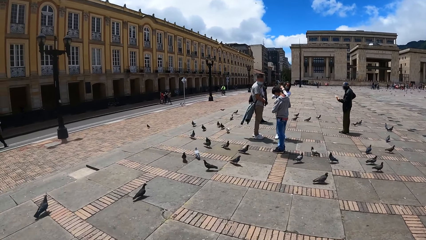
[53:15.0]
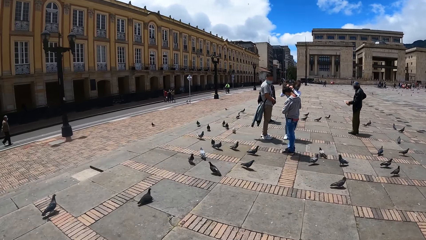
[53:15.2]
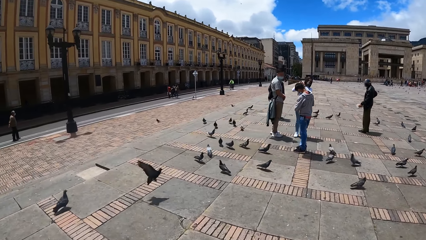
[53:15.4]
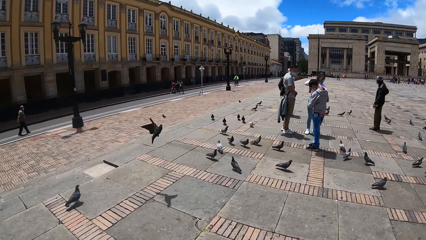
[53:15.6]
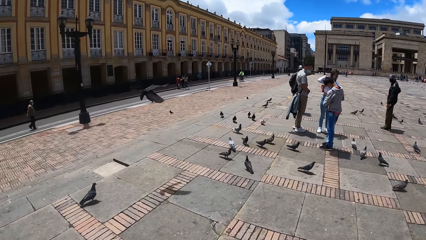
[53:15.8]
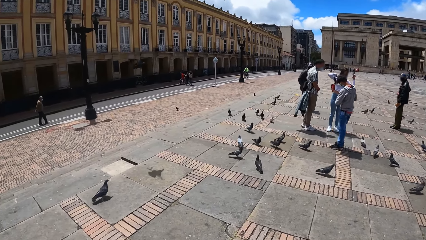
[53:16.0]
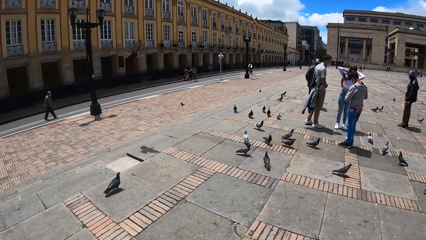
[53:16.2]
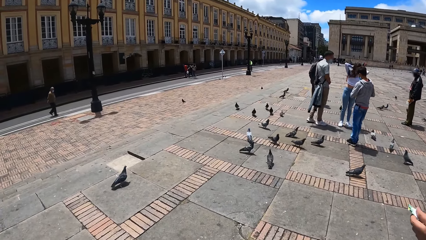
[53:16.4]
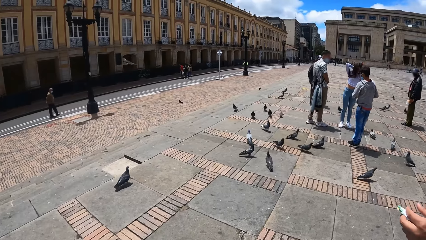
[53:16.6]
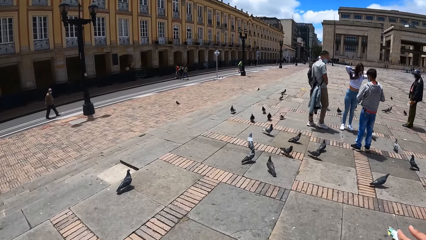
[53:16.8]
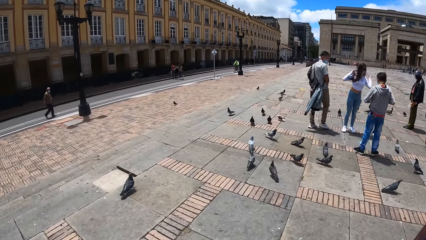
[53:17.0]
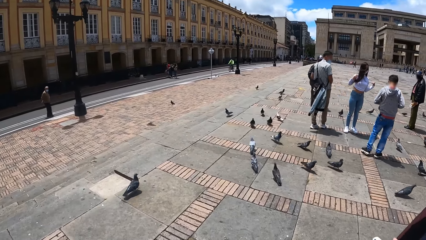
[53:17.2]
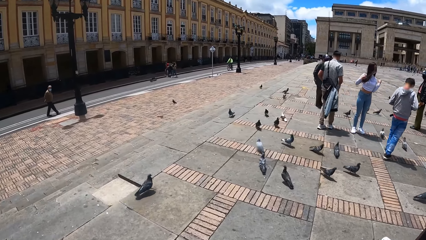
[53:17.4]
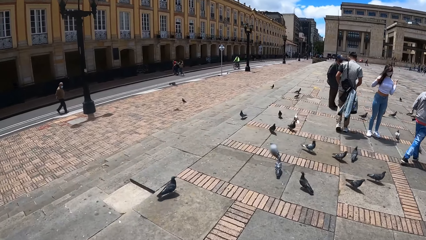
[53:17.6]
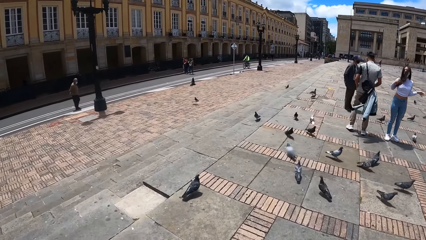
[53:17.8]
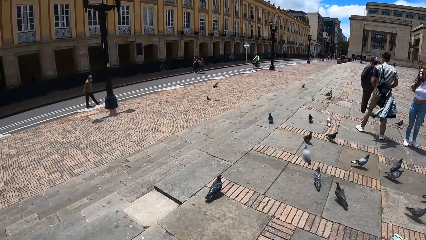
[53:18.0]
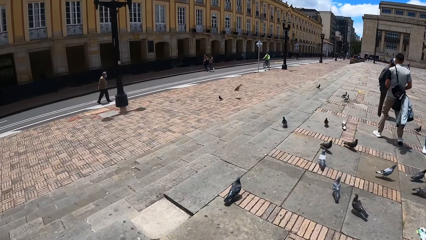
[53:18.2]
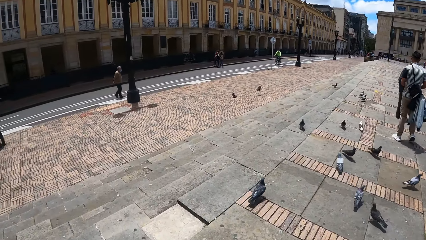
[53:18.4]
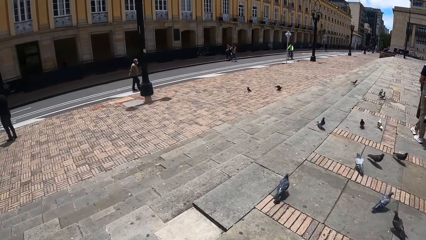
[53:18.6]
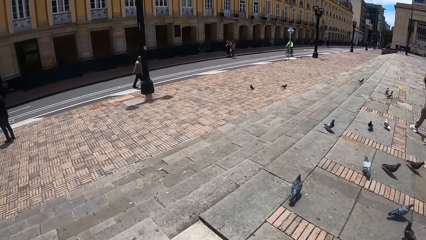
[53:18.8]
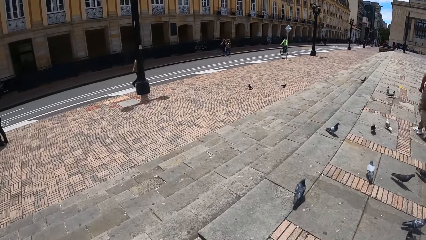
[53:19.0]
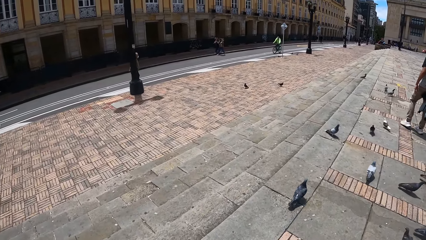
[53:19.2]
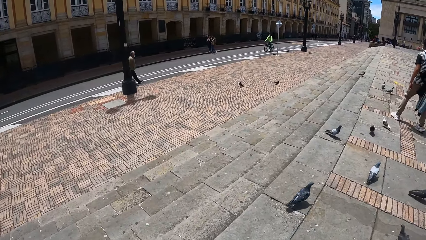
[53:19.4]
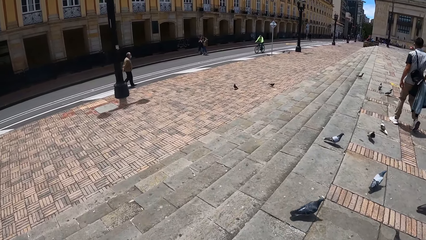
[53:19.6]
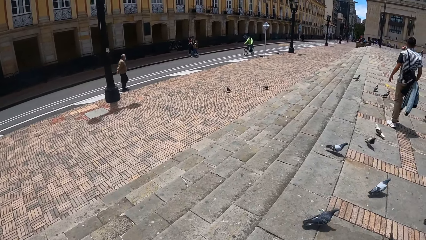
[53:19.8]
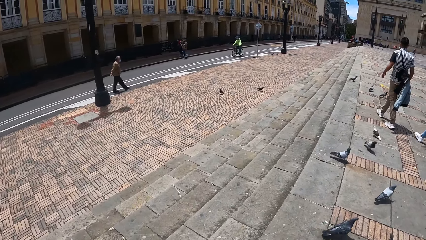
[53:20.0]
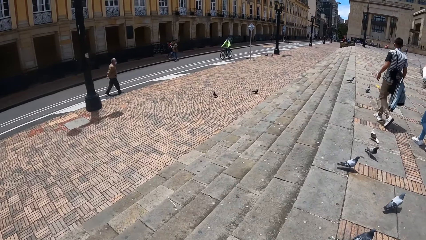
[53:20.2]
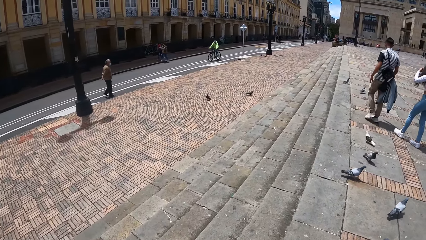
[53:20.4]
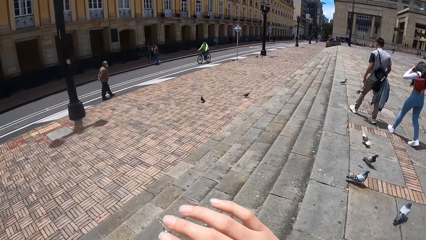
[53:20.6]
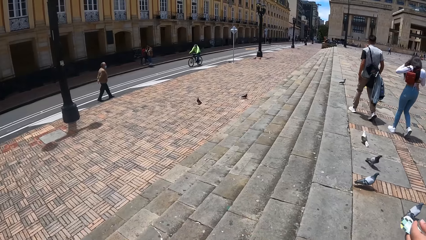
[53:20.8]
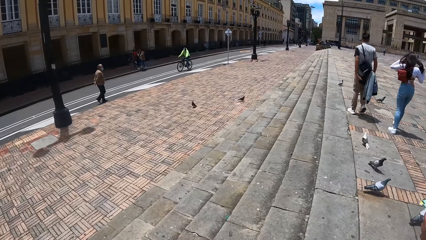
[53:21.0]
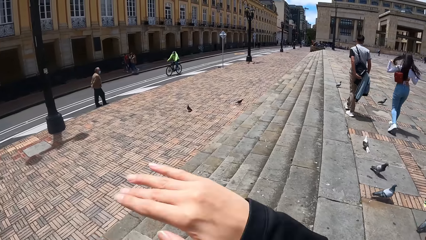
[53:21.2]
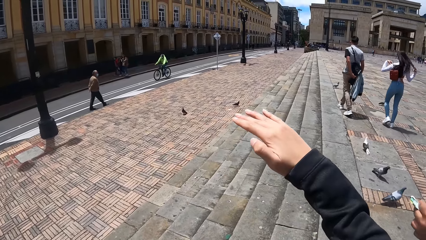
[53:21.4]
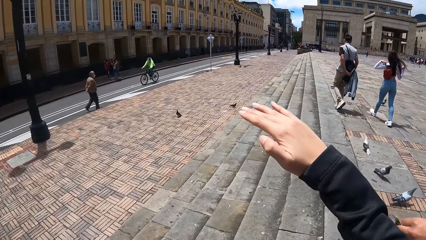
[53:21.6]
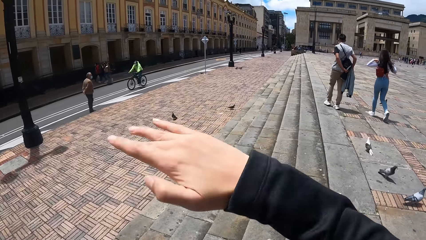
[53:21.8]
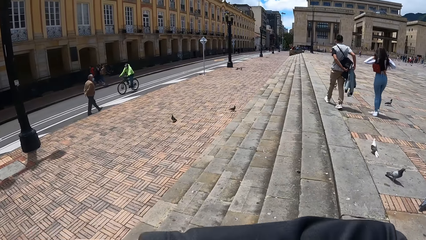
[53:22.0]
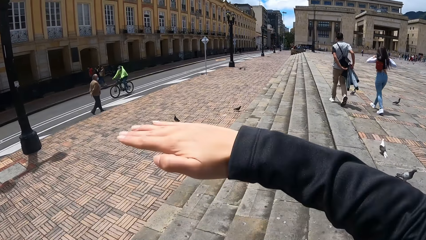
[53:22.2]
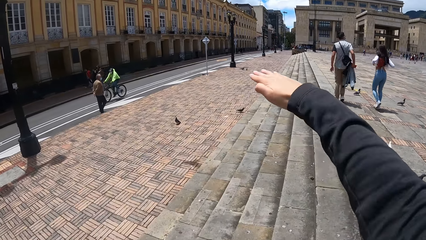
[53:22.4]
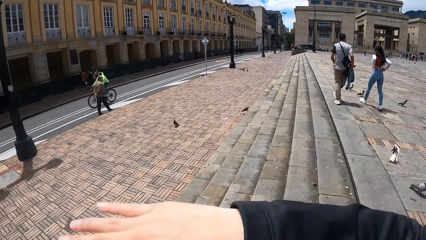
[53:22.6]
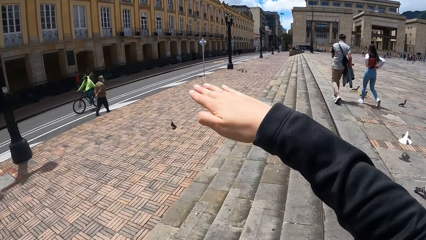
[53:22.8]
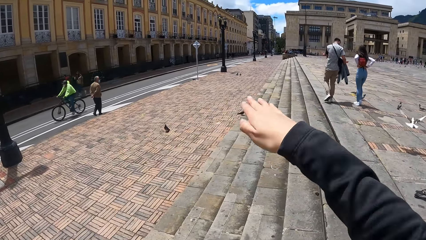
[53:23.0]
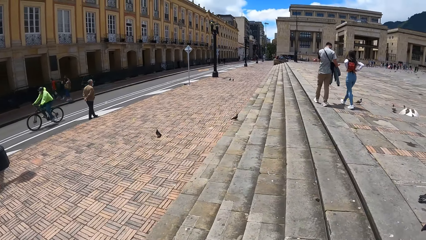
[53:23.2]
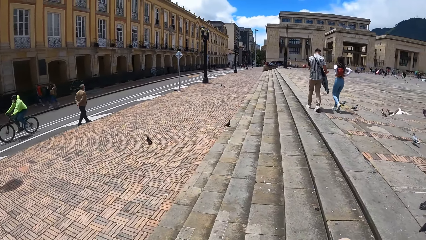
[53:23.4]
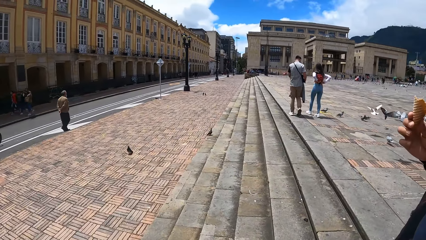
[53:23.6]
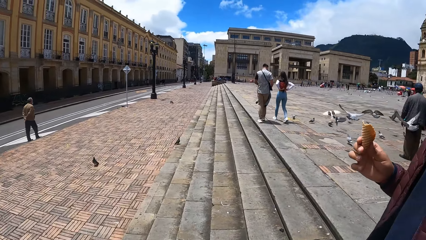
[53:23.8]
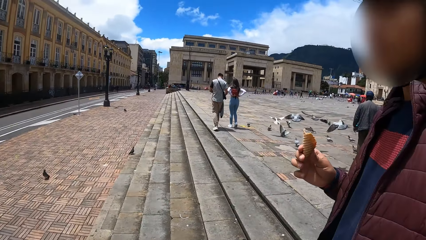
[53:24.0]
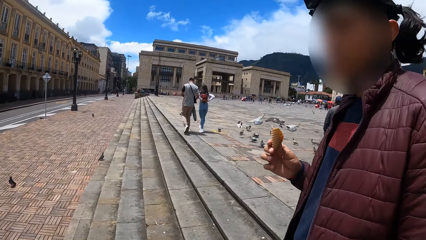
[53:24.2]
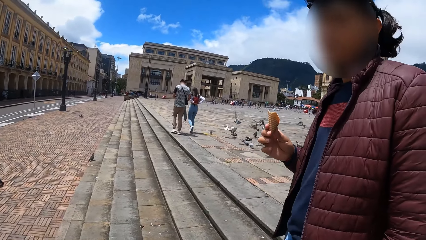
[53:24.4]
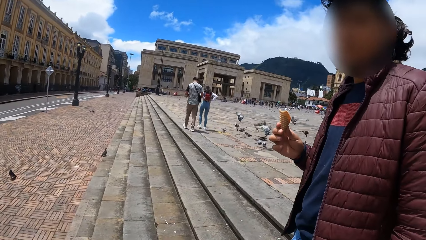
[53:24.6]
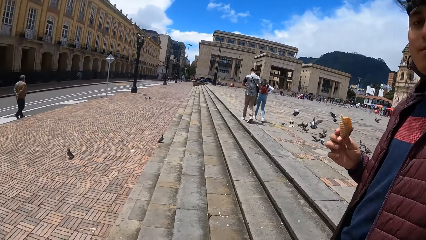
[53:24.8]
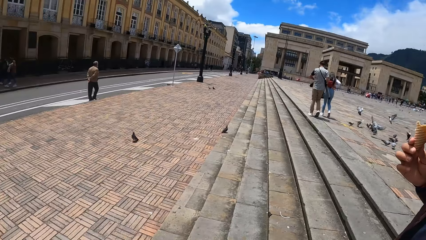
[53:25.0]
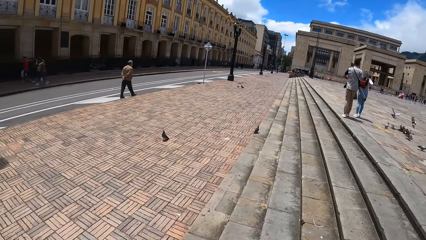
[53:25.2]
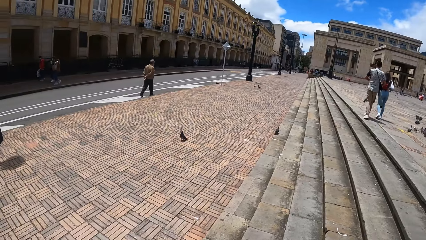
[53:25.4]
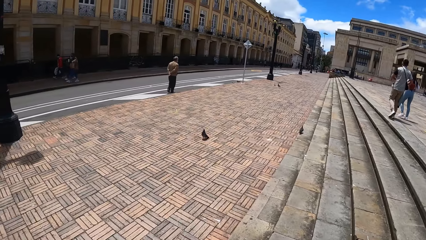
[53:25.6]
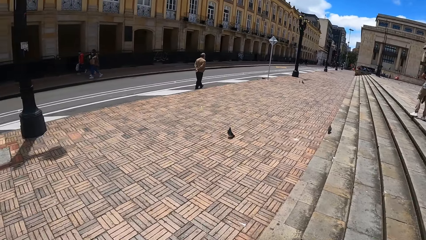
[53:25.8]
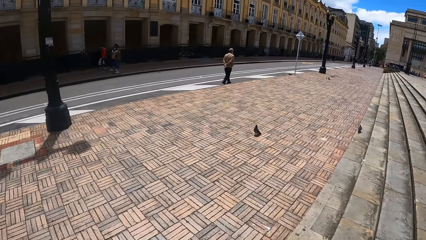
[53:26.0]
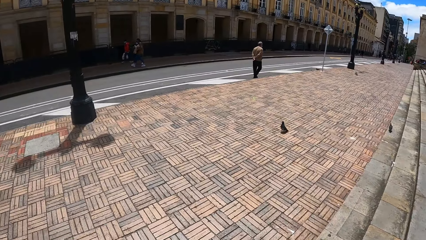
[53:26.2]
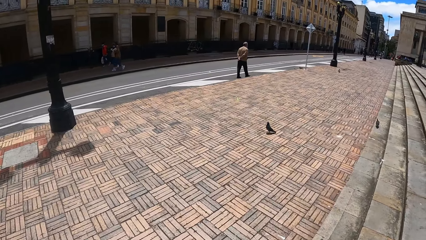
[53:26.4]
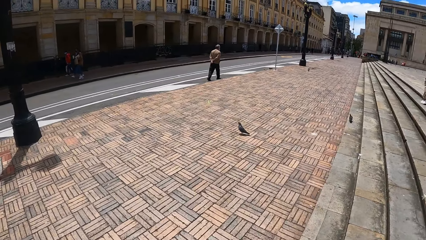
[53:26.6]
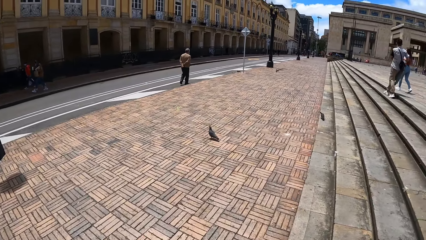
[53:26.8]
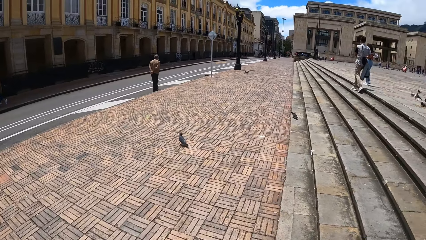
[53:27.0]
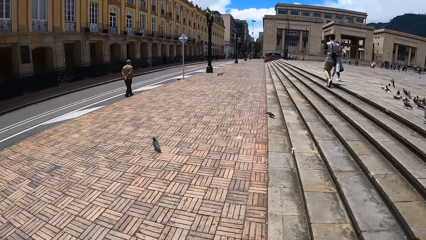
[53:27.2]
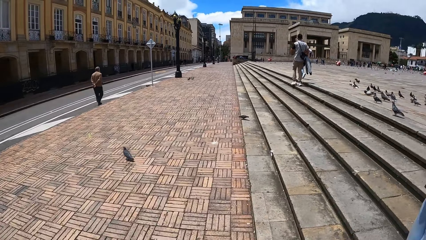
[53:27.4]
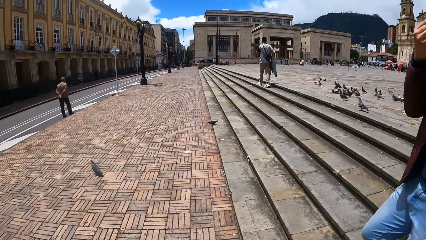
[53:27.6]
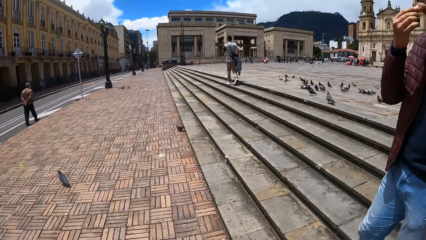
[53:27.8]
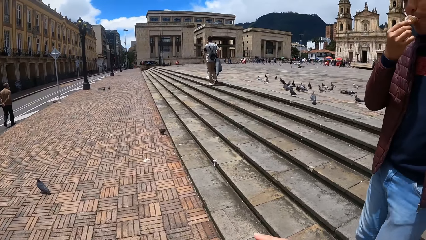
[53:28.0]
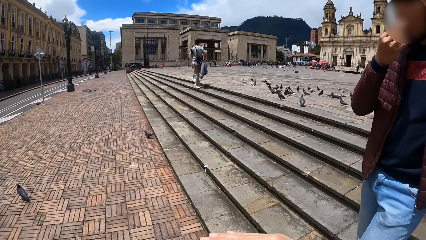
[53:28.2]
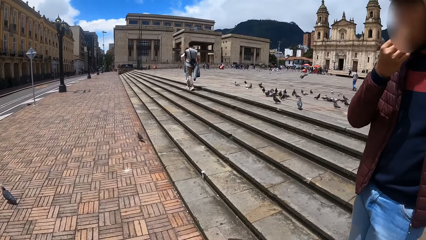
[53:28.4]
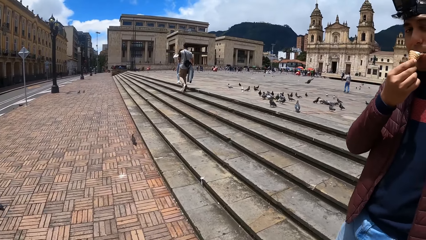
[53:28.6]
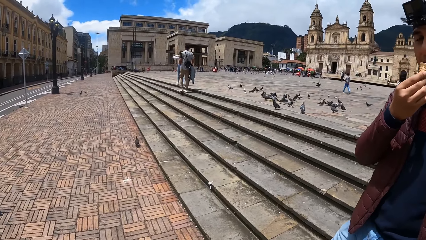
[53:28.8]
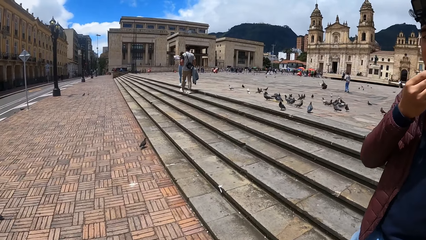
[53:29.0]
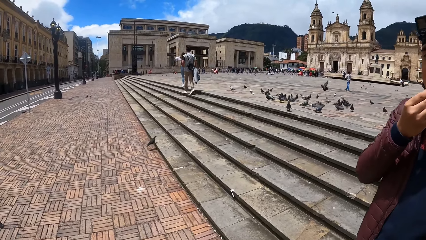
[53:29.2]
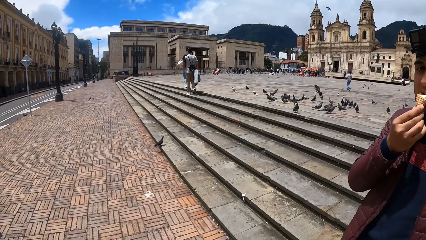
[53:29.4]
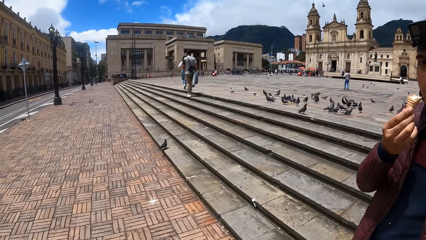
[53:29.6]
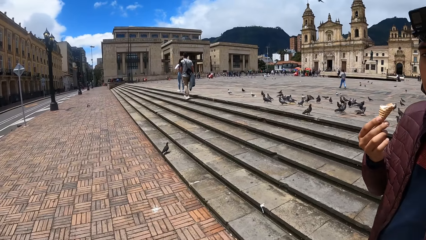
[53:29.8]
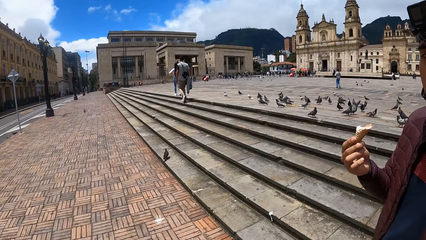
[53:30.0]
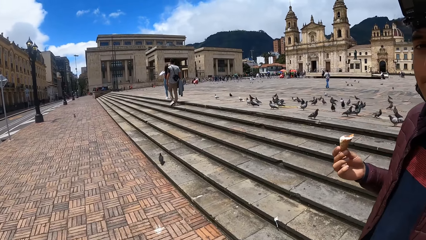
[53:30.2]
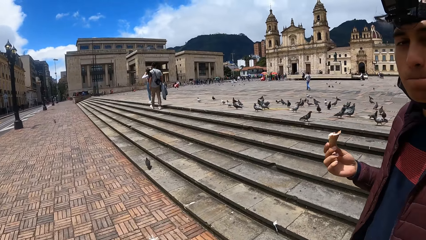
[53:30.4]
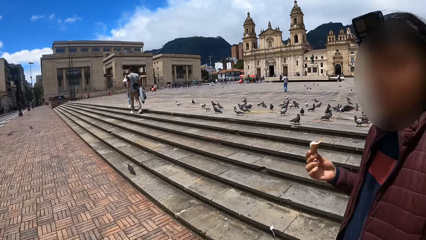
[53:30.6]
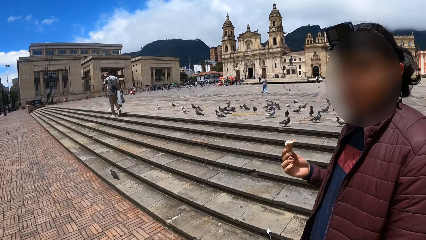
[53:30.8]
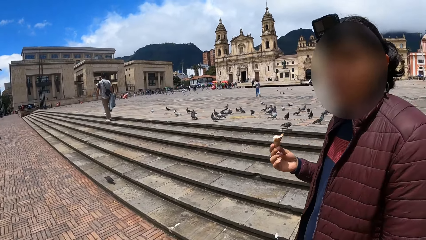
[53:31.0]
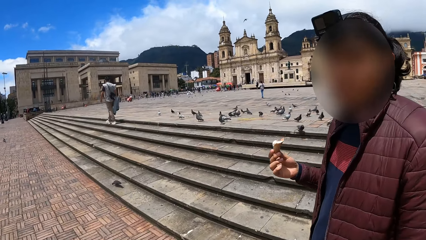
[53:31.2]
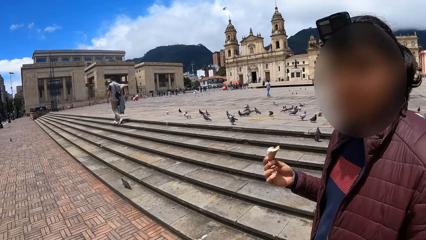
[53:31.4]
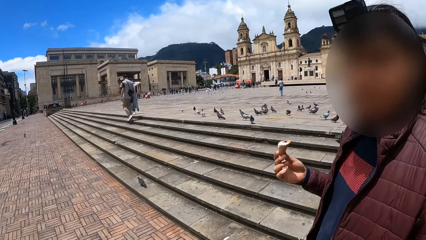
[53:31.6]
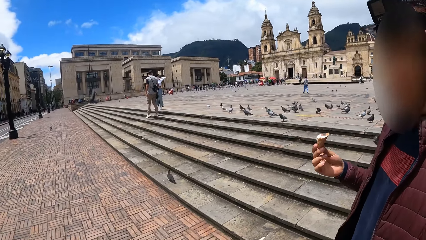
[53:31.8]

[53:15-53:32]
The camera wearer goes down the stairs. A man walks on the sidewalk. The camera wearer walks on the sidewalk.
